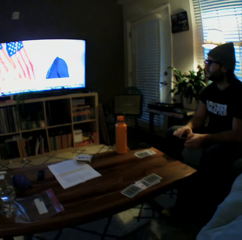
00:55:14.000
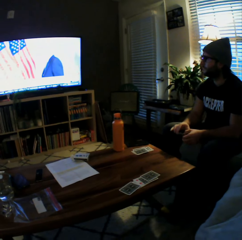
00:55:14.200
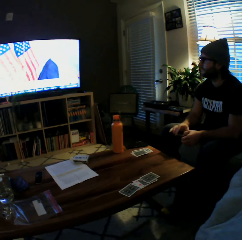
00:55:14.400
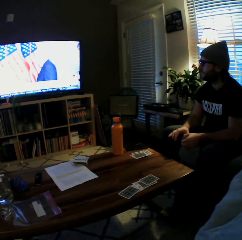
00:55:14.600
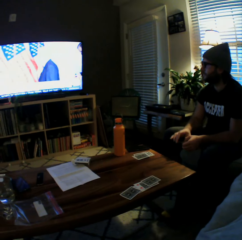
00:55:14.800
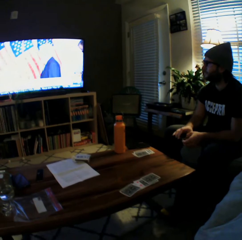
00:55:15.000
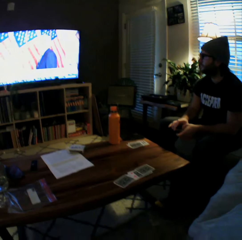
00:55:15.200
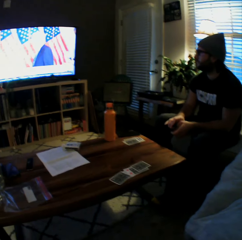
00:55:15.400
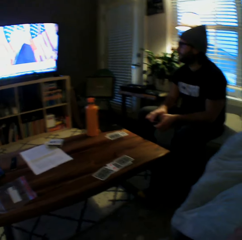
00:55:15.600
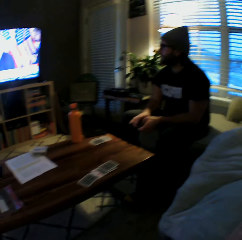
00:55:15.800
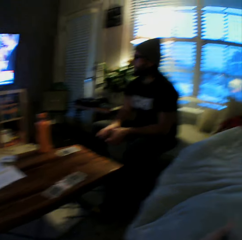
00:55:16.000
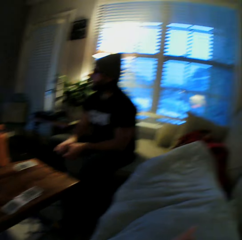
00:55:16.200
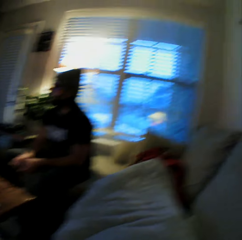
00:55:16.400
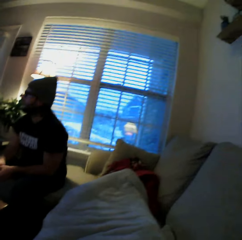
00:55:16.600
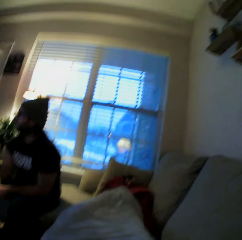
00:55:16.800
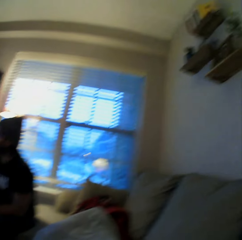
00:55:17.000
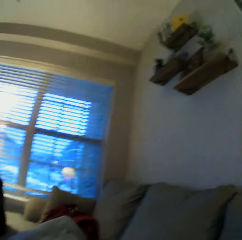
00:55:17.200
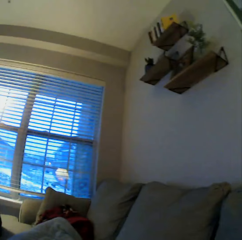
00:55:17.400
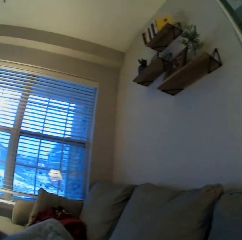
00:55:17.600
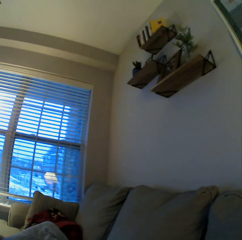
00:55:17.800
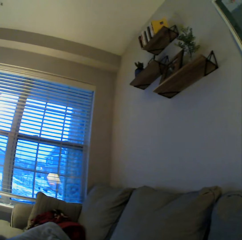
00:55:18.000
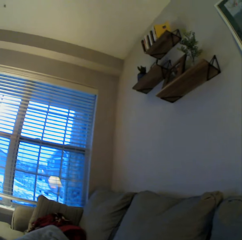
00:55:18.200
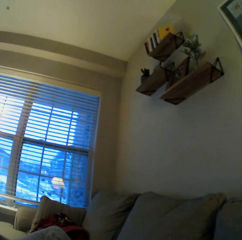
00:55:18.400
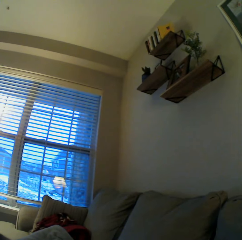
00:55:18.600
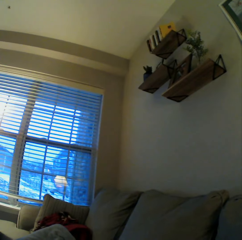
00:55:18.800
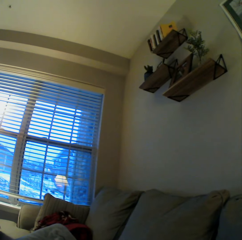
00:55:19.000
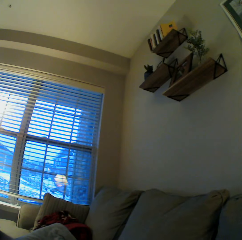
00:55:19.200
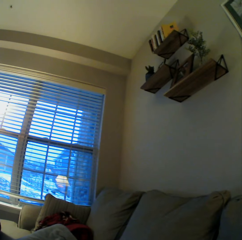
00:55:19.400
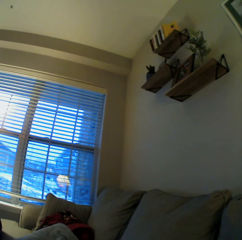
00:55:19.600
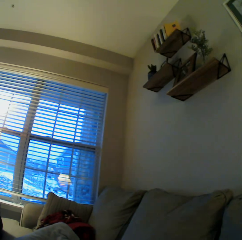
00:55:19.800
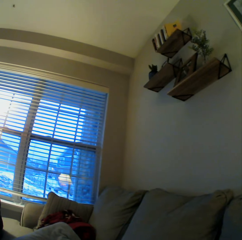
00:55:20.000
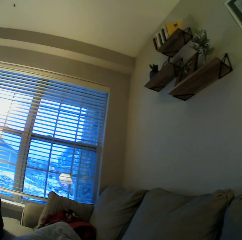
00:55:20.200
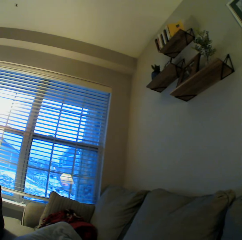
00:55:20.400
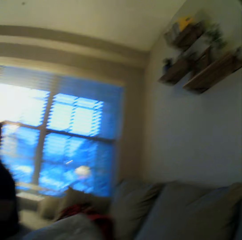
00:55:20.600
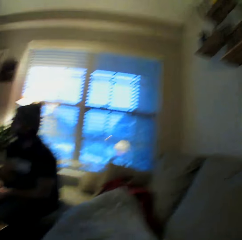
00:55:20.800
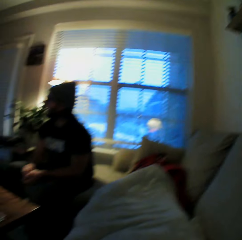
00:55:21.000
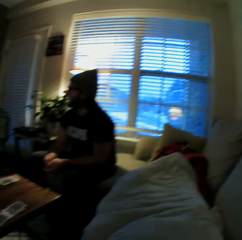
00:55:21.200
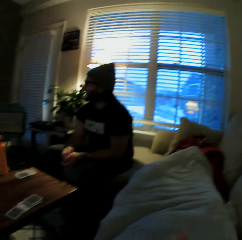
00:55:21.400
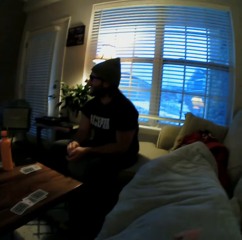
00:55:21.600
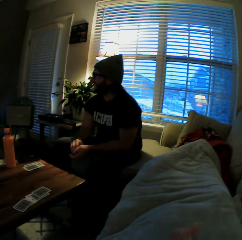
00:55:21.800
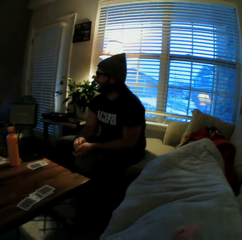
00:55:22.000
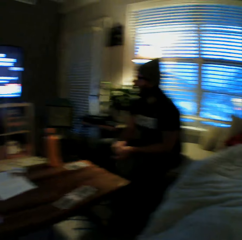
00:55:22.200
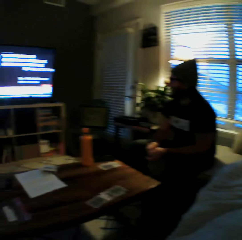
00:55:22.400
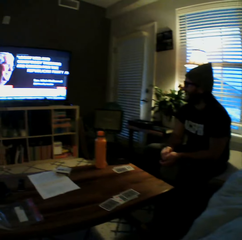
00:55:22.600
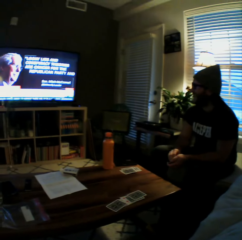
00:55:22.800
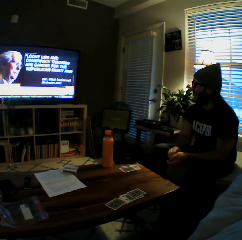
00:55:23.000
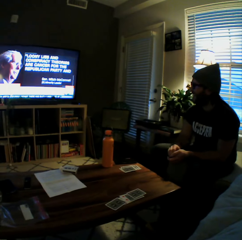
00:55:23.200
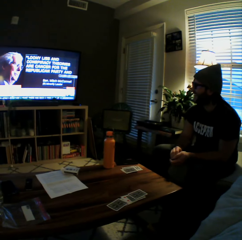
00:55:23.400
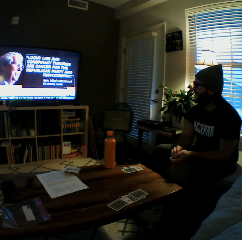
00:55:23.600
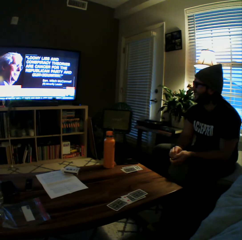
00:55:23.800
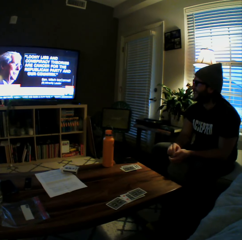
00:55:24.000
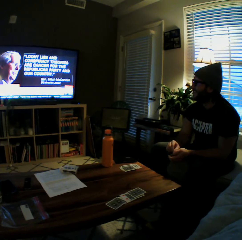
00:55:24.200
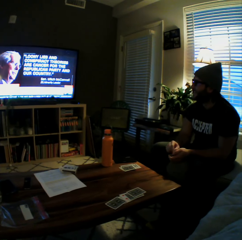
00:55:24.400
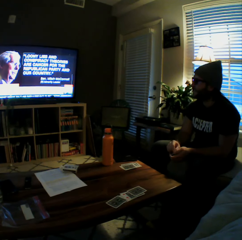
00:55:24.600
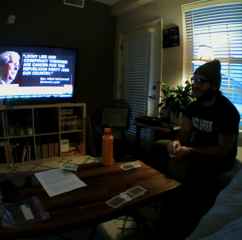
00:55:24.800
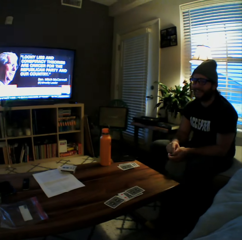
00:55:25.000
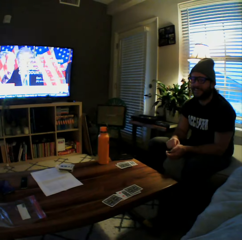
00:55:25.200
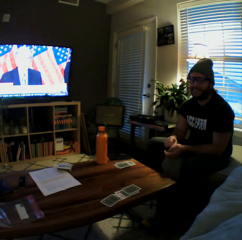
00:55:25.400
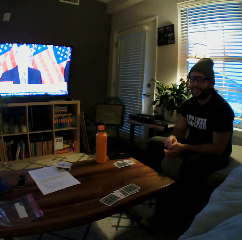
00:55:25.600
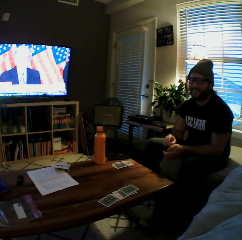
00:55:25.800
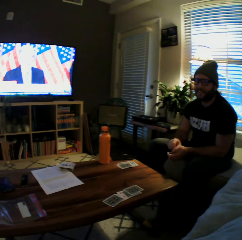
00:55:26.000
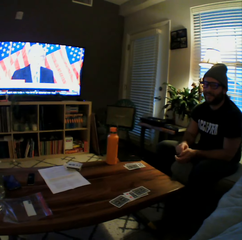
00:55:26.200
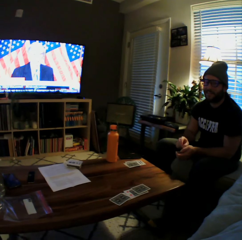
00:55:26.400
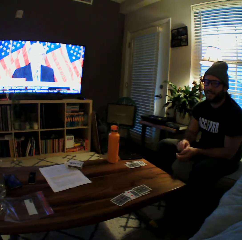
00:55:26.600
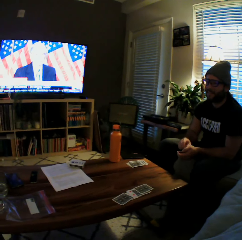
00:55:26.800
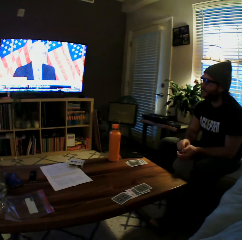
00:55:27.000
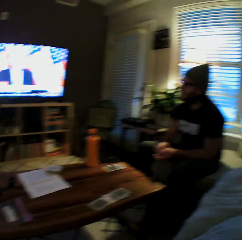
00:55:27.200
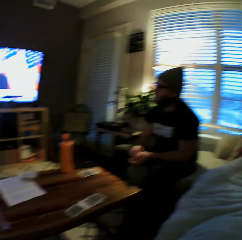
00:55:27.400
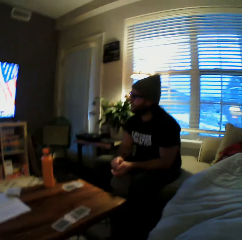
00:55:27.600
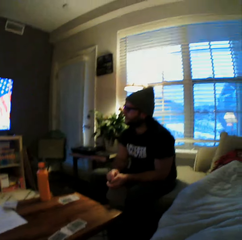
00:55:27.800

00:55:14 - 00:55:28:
A man taps cards.

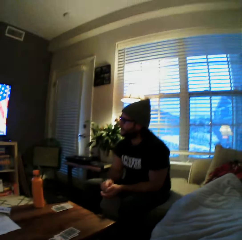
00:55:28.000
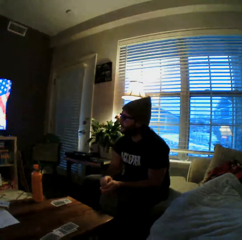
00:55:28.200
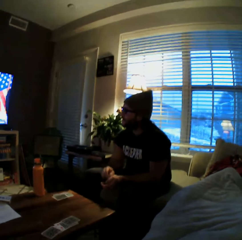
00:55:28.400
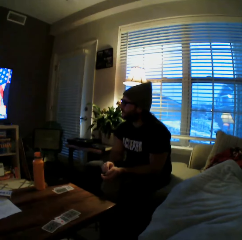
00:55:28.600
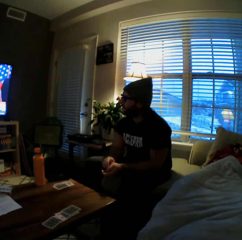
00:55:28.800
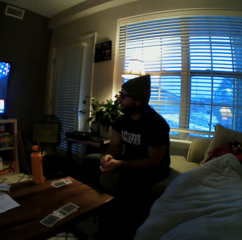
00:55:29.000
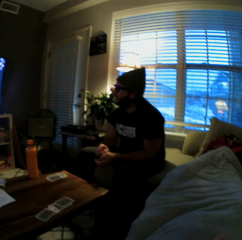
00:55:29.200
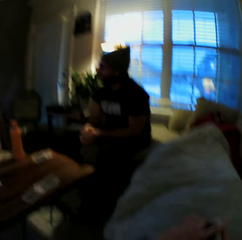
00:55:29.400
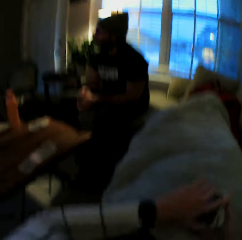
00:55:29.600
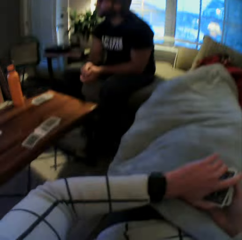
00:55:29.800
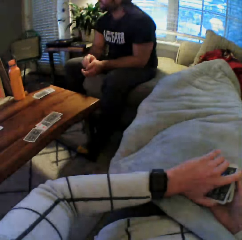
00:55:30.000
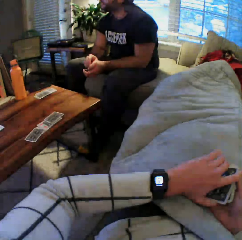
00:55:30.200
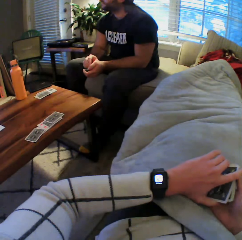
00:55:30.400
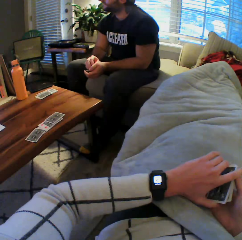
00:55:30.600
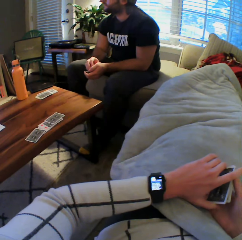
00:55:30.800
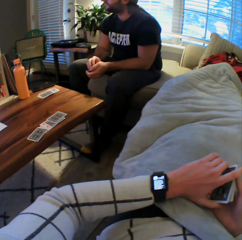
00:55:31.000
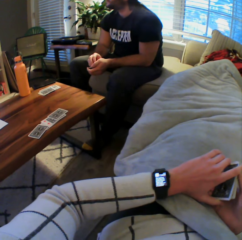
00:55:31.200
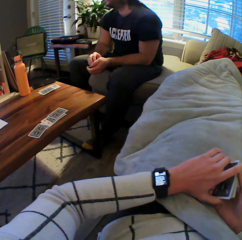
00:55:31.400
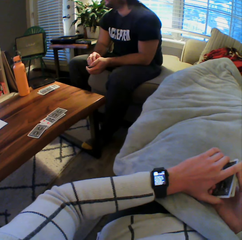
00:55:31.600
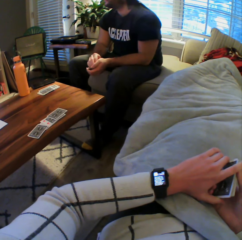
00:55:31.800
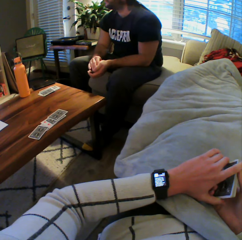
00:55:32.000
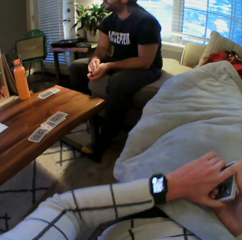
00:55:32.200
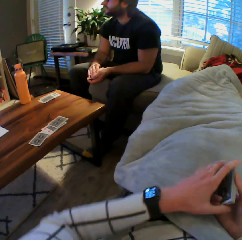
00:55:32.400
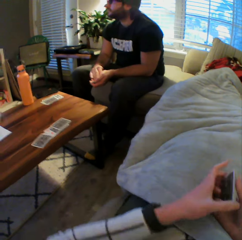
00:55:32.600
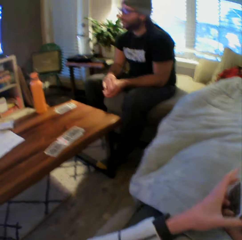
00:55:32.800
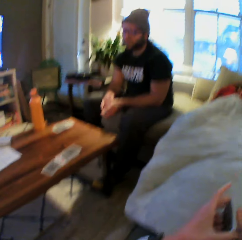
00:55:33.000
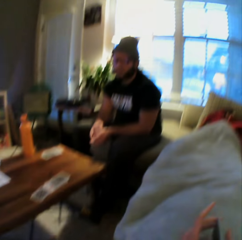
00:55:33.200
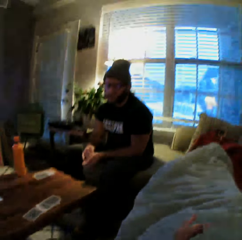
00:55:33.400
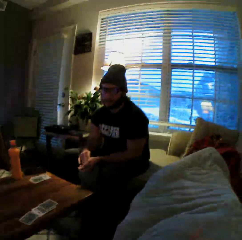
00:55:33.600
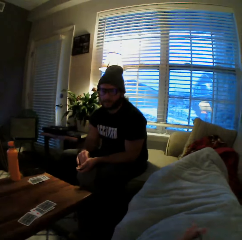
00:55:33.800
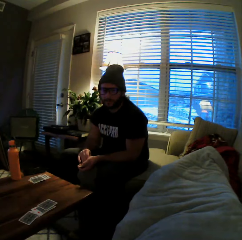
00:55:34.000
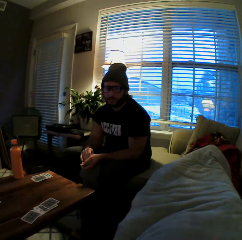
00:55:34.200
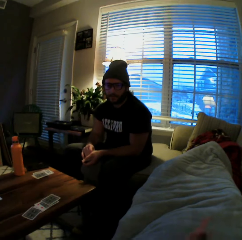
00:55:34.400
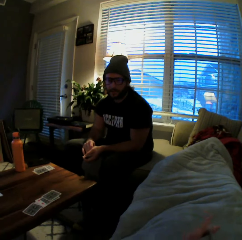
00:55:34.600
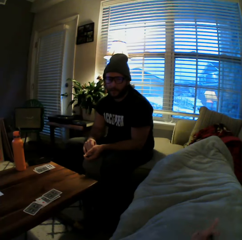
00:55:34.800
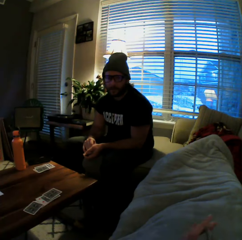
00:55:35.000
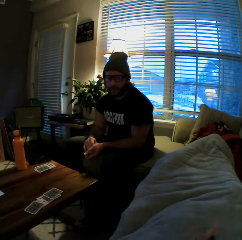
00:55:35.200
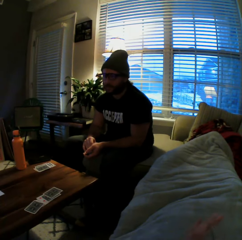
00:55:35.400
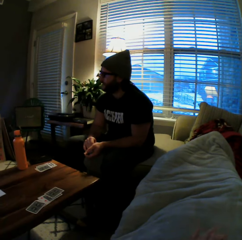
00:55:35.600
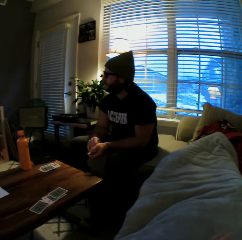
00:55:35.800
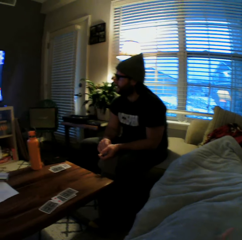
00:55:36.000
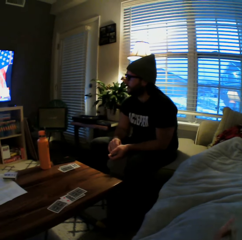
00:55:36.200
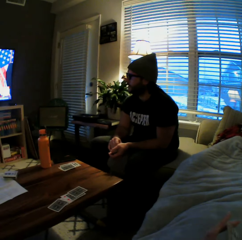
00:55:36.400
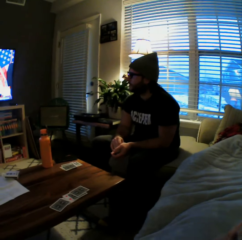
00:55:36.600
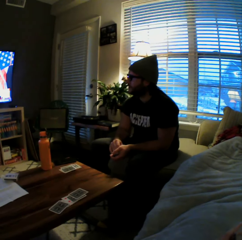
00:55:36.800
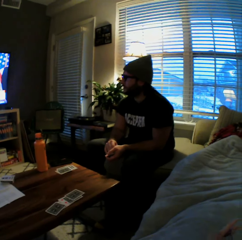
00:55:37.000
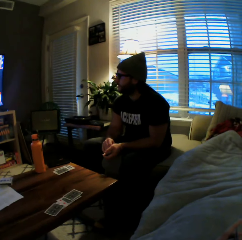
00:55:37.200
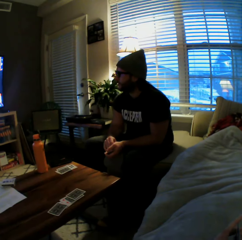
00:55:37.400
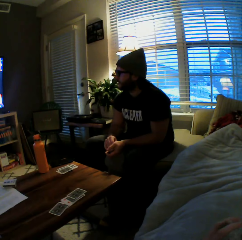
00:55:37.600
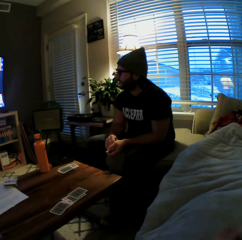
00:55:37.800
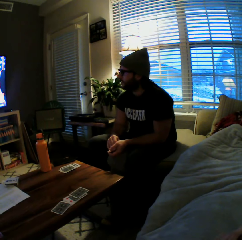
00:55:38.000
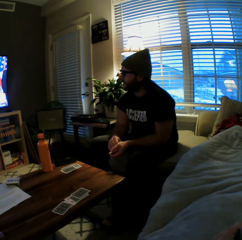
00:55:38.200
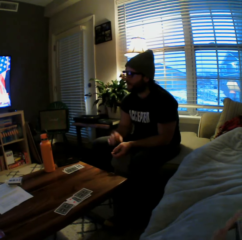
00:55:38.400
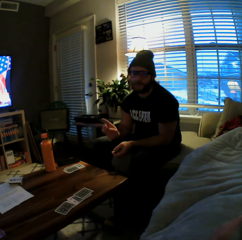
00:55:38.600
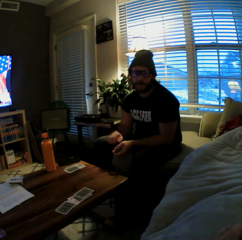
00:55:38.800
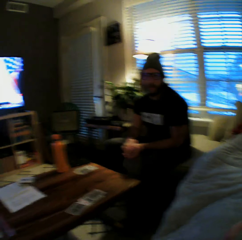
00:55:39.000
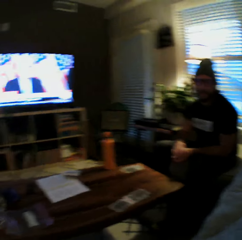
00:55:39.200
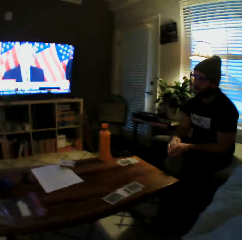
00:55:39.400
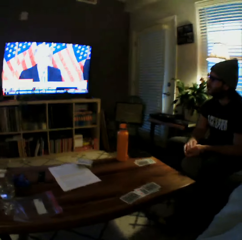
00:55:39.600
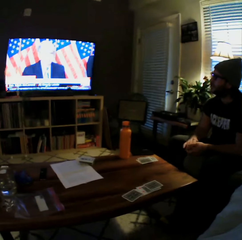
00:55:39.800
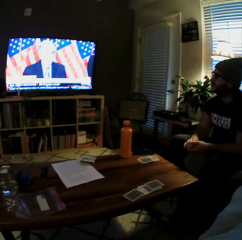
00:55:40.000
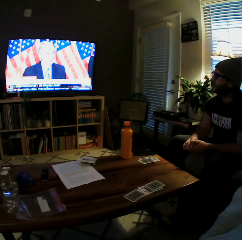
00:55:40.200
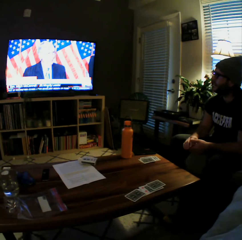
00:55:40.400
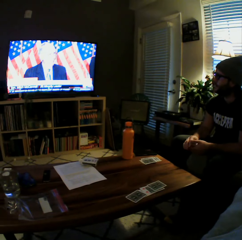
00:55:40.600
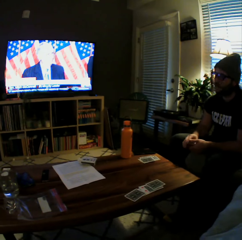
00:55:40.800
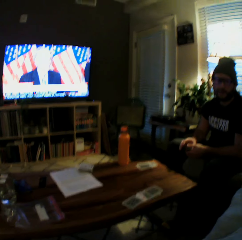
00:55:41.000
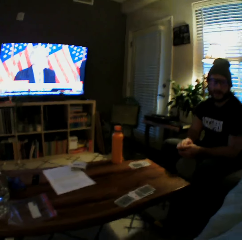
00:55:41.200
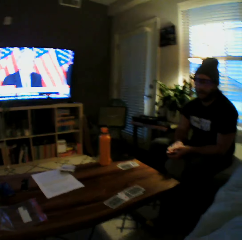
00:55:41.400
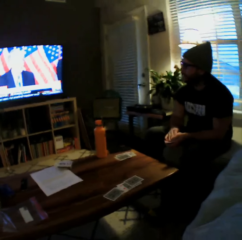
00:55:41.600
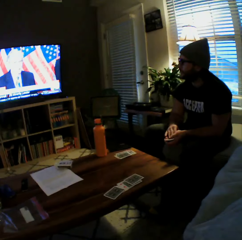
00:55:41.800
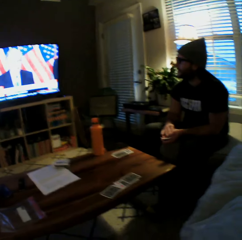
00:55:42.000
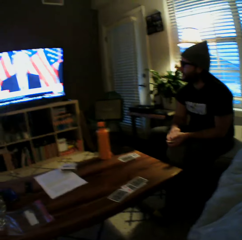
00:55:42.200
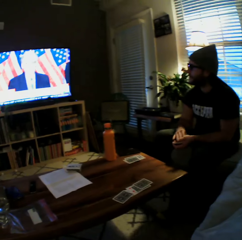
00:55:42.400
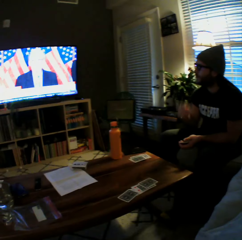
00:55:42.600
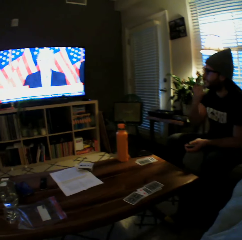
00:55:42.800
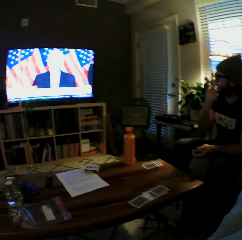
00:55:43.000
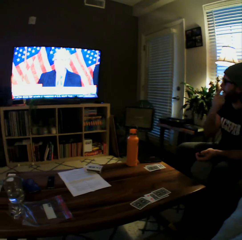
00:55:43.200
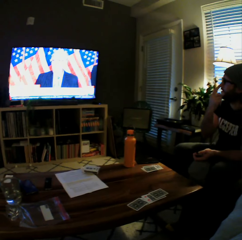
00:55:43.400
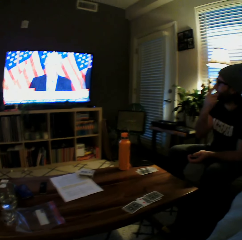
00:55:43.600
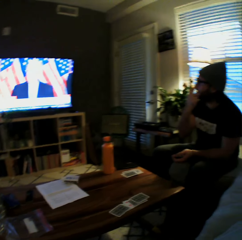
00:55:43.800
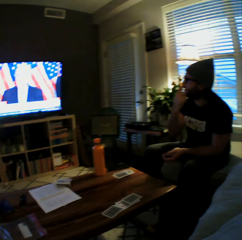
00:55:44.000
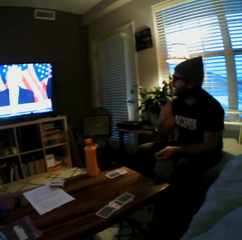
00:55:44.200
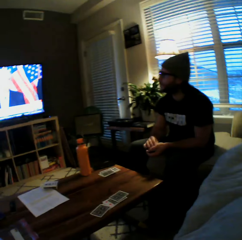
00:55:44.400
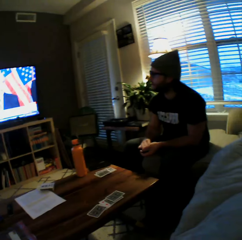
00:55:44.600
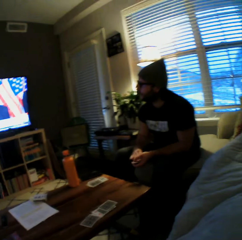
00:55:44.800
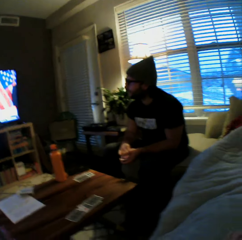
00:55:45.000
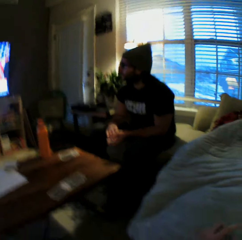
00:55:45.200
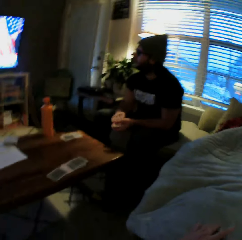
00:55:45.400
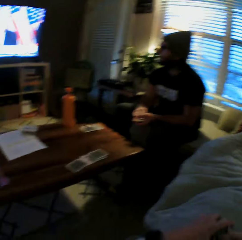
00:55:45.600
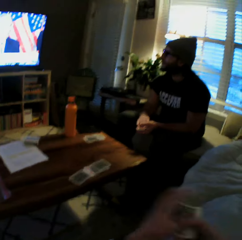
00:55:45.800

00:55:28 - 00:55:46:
The camera wearer looks at her watch. They shuffle cards. A man points at the television. The man touches his nose with his left hand.
